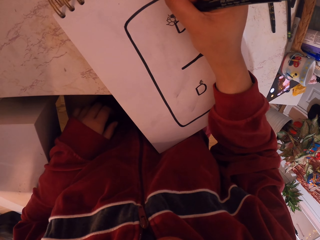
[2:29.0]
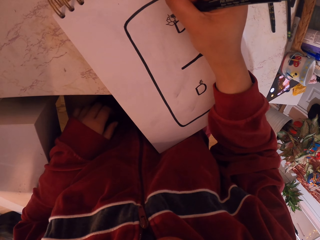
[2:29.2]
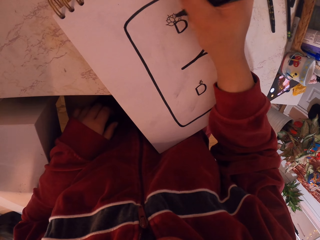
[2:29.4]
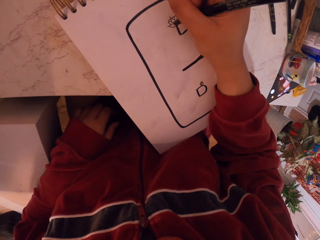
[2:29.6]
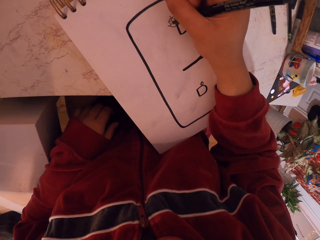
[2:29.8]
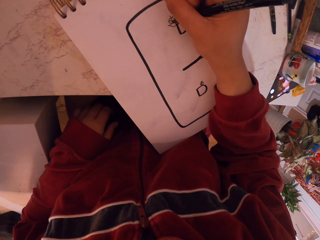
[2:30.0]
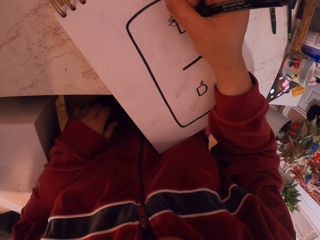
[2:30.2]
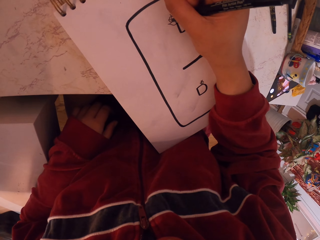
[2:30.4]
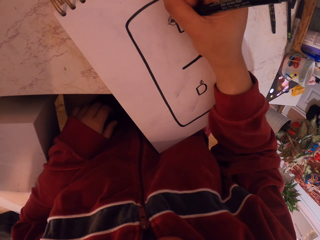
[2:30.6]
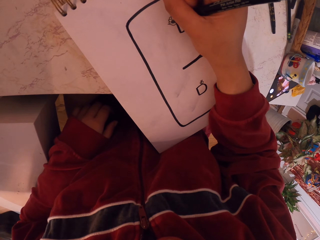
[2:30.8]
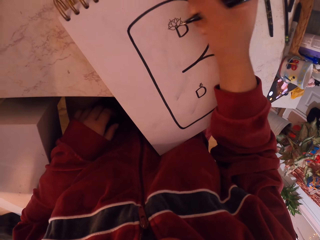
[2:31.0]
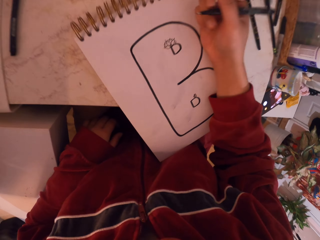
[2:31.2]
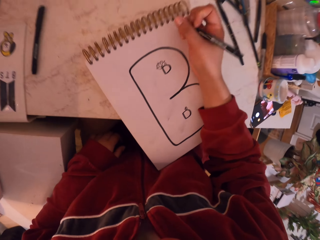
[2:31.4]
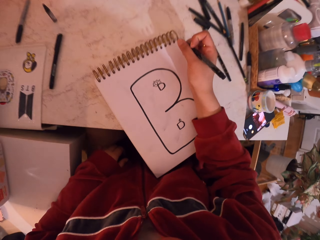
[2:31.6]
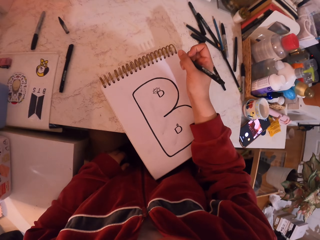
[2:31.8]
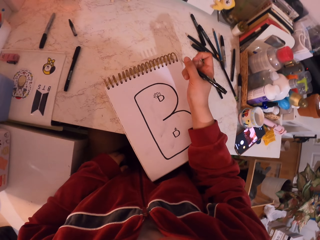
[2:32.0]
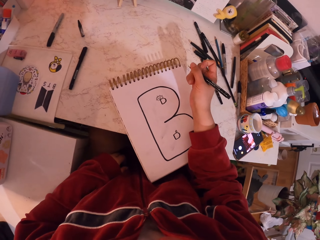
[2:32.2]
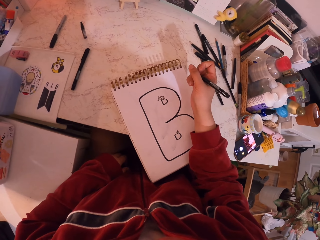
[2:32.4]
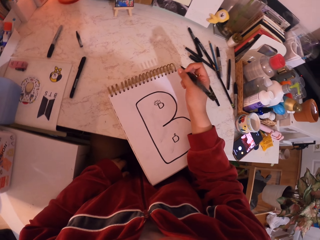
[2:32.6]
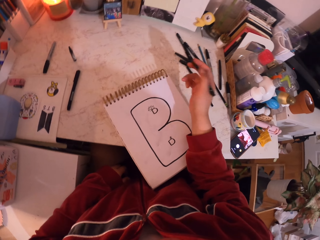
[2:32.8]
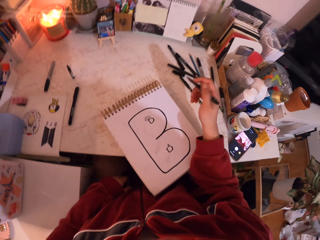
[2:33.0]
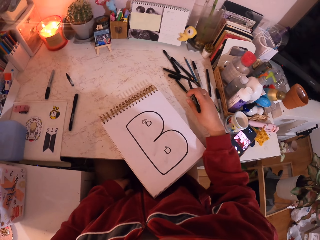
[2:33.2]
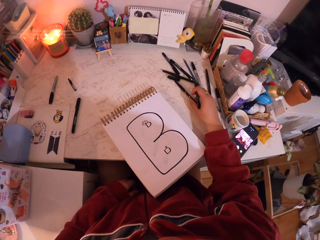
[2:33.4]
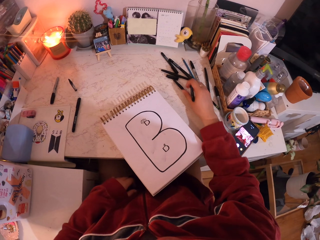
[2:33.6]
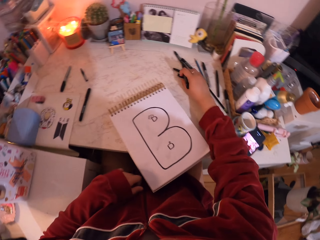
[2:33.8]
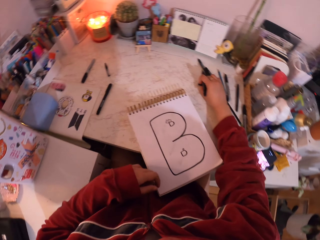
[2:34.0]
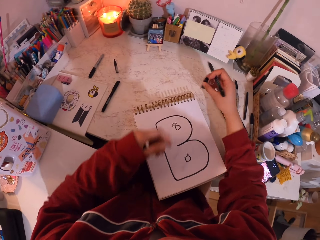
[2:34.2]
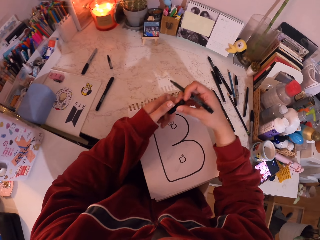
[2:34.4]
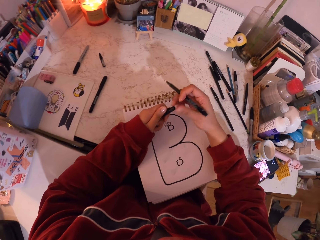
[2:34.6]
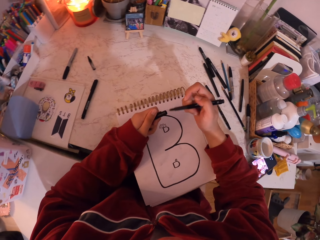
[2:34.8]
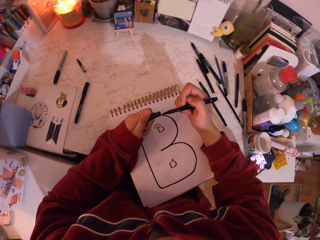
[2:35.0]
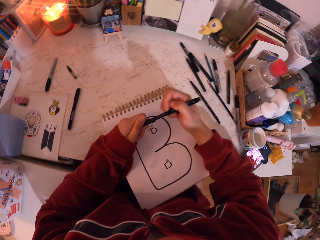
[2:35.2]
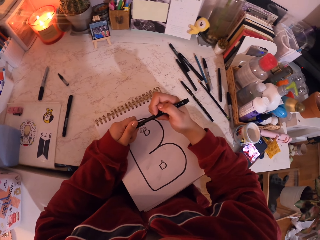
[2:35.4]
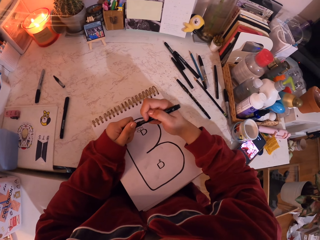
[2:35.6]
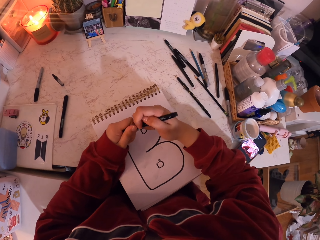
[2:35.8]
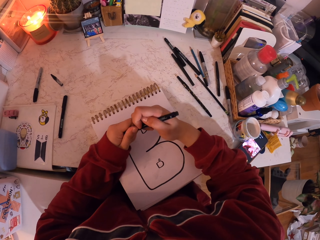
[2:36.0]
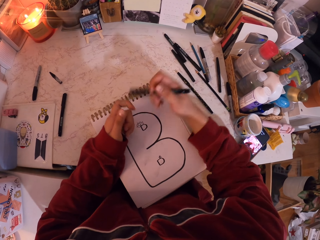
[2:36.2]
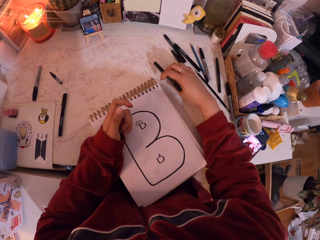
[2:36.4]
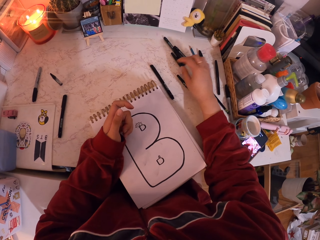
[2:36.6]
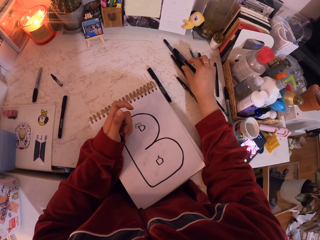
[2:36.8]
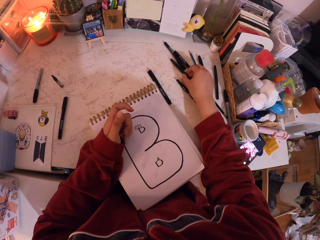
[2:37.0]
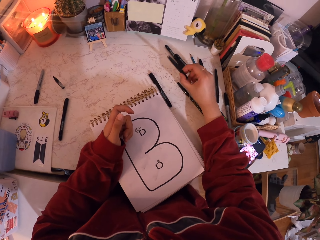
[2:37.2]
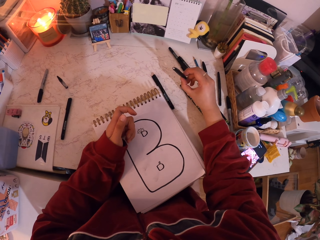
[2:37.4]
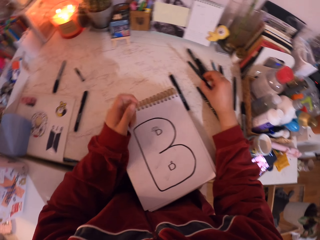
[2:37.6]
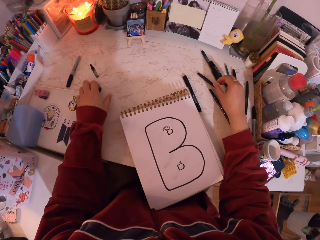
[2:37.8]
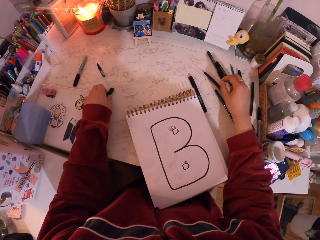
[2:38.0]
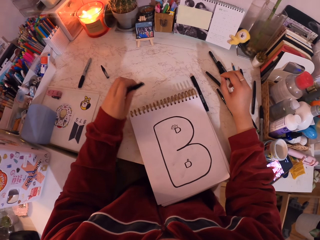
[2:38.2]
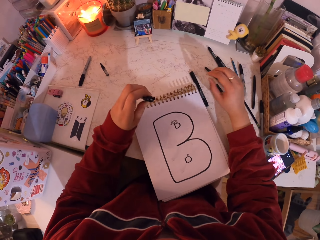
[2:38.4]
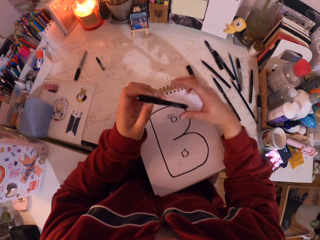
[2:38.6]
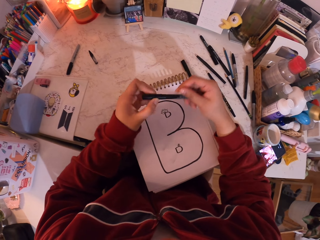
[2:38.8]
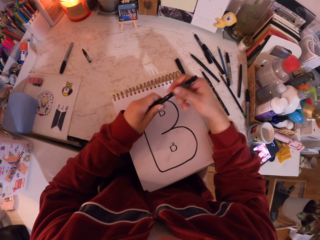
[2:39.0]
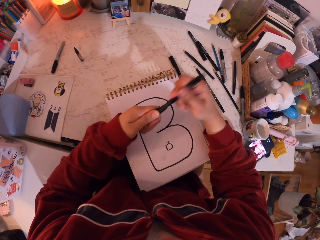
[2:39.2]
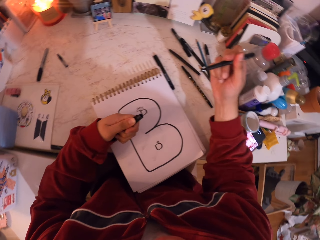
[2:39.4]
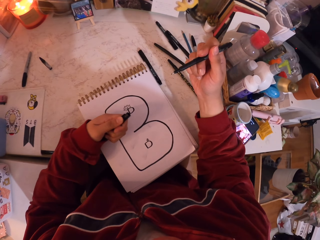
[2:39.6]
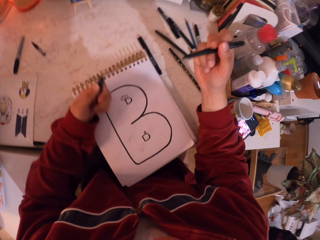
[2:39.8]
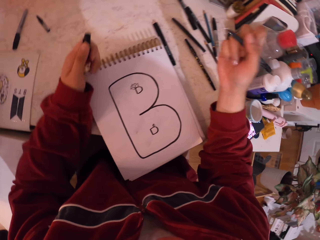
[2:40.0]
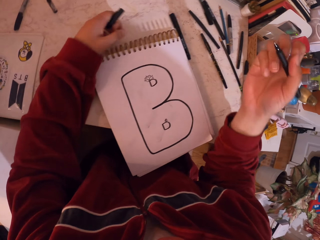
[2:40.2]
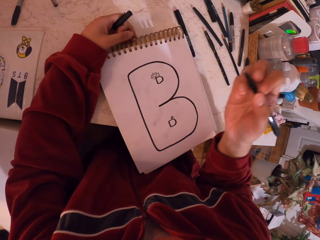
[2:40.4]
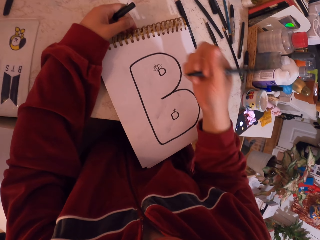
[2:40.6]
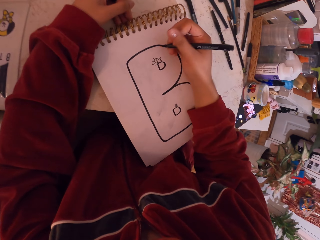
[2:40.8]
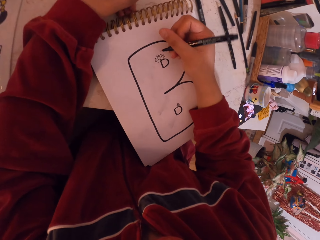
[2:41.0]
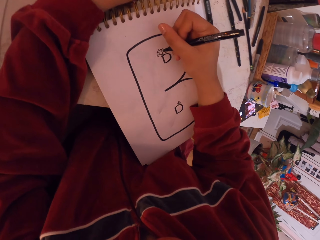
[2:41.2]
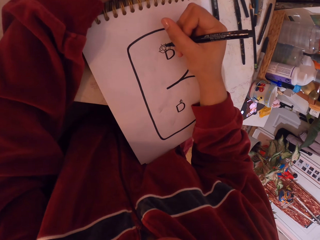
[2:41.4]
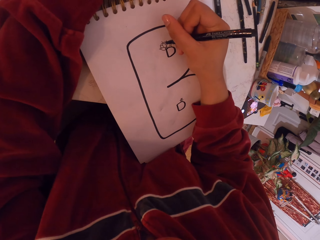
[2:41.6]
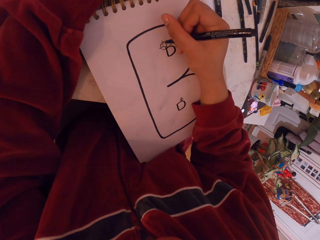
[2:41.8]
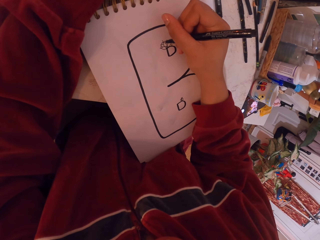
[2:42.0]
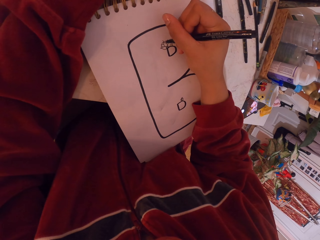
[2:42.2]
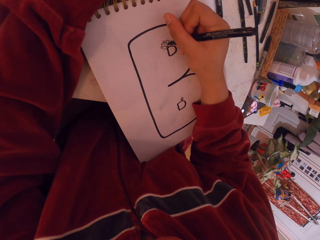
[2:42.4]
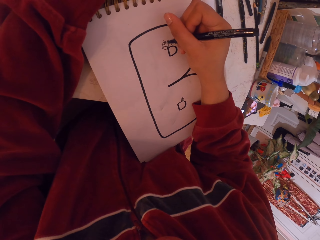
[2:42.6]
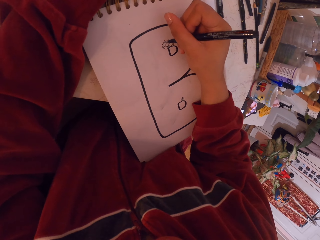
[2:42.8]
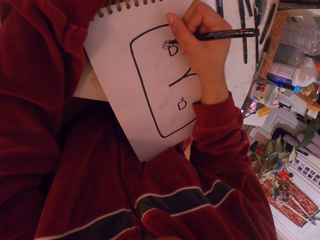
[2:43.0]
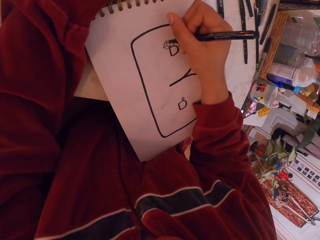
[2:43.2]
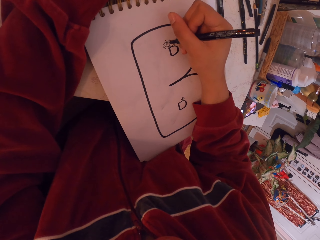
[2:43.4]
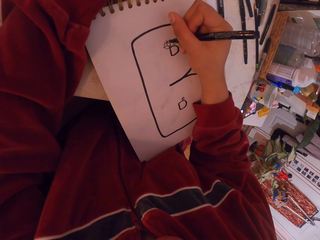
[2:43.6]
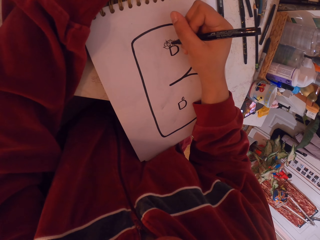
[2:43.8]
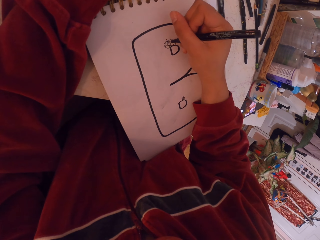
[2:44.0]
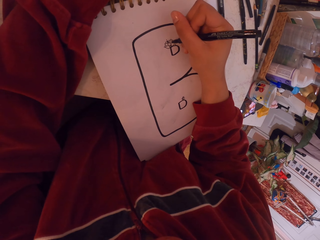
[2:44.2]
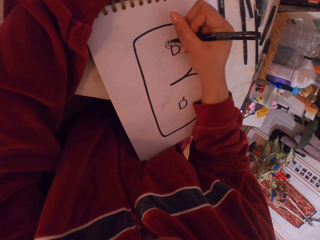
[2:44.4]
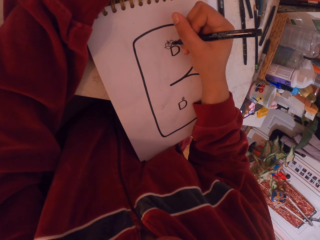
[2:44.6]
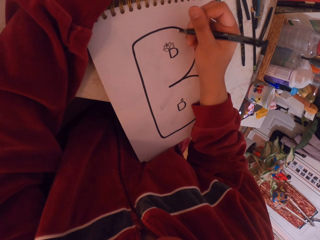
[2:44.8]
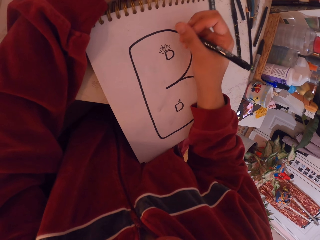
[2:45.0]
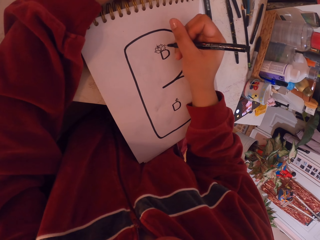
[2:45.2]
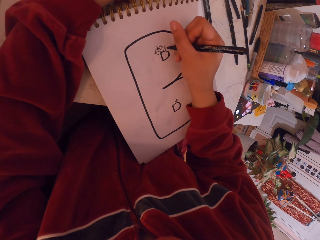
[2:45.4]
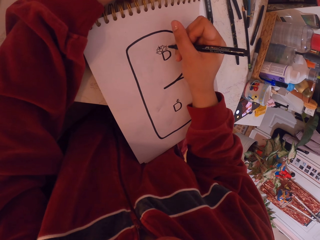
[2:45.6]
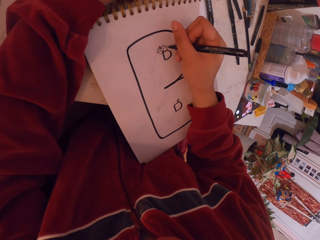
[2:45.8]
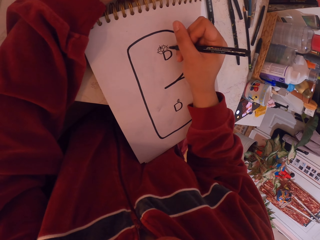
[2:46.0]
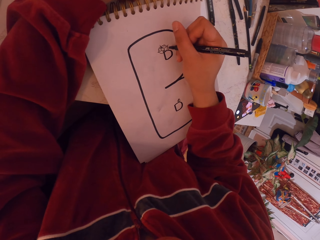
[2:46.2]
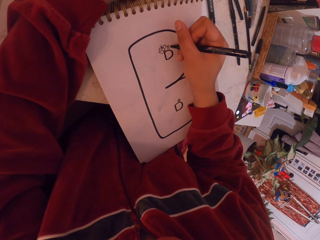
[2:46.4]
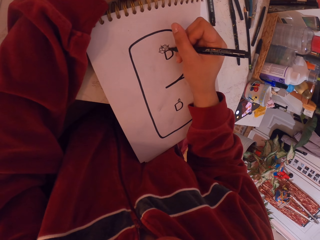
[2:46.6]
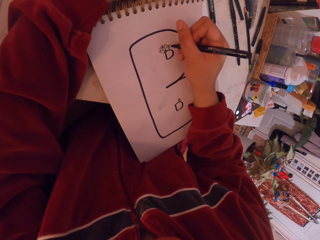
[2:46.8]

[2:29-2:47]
The camera wearer looks at the book. They remove the hand from the drawing book. They move the hand towards the table. They pick up the cap of the pen from the table. They change the pen cap from the right to the left hand. They close the pen with the pen cap. They move the hand towards the table. They drop the pen on the table. They pick up the pen from the table. They drop the pen on the table. They pick up the pen from the table. They hold the pen with two hands. They remove the cap from the pen. They put the hand on the table. They hold the drawing book with one hand. They move the hand towards the drawing book. They draw on the drawing book.

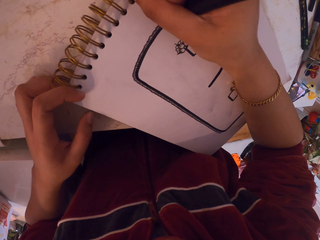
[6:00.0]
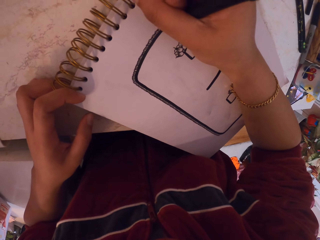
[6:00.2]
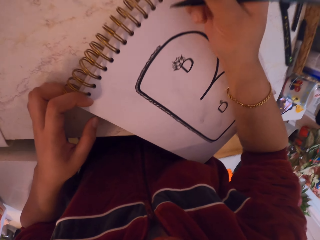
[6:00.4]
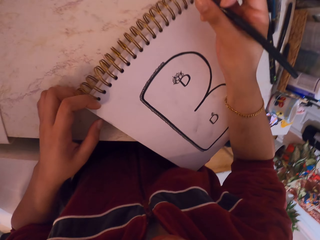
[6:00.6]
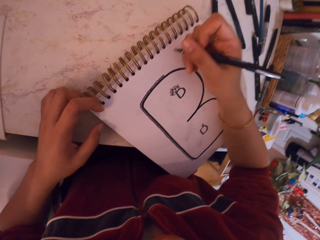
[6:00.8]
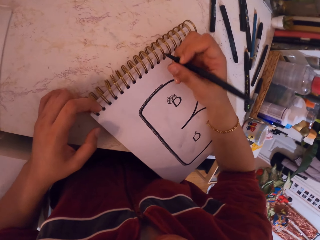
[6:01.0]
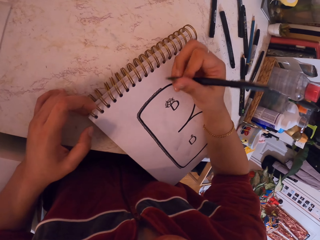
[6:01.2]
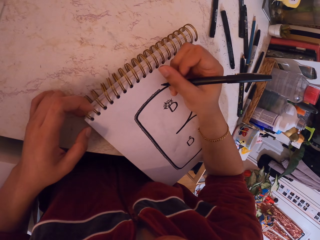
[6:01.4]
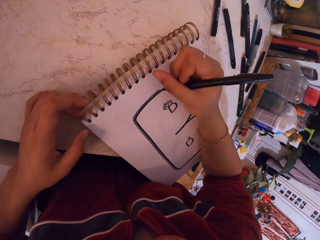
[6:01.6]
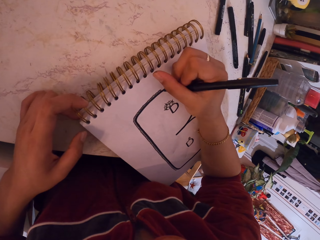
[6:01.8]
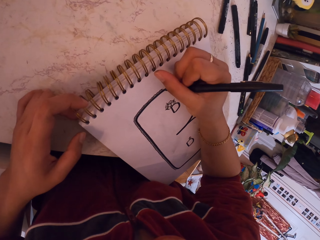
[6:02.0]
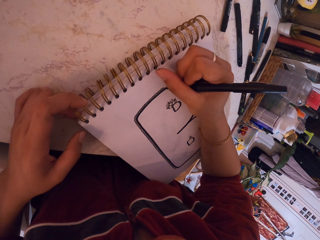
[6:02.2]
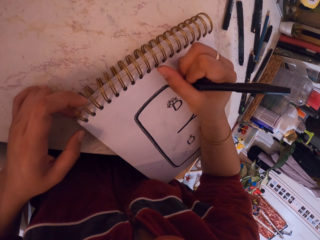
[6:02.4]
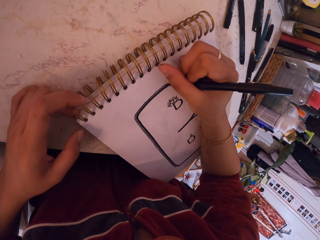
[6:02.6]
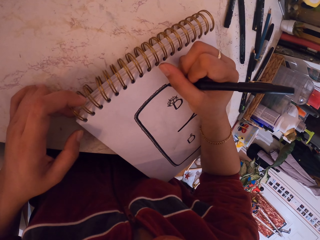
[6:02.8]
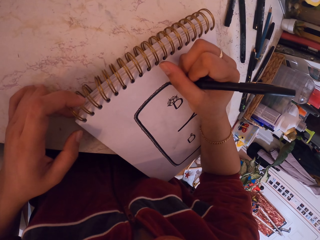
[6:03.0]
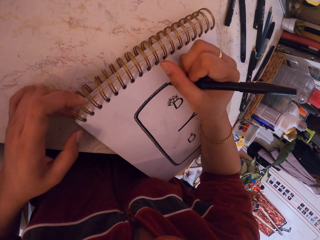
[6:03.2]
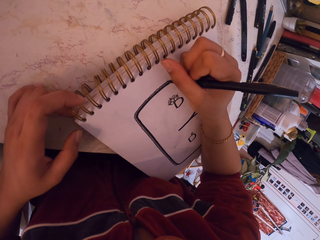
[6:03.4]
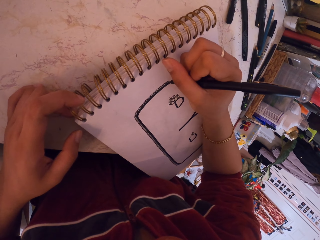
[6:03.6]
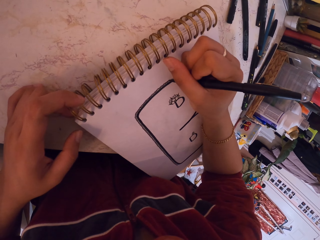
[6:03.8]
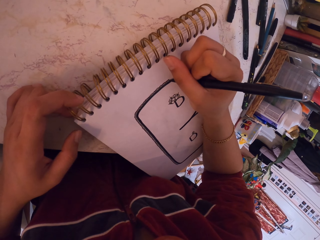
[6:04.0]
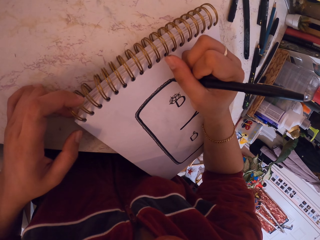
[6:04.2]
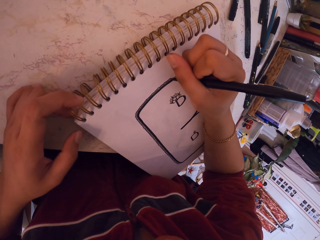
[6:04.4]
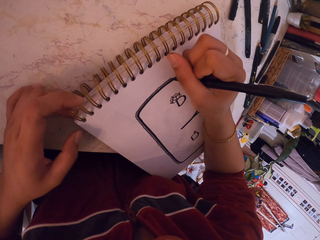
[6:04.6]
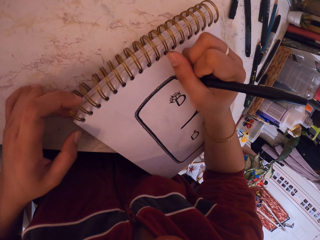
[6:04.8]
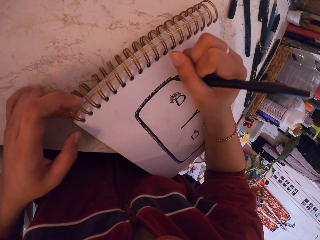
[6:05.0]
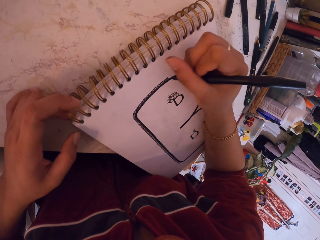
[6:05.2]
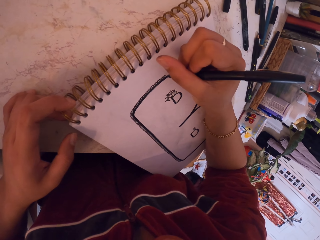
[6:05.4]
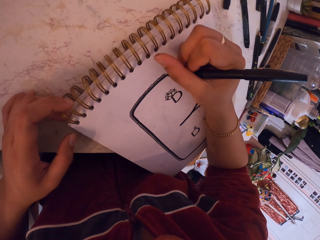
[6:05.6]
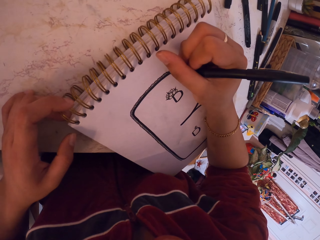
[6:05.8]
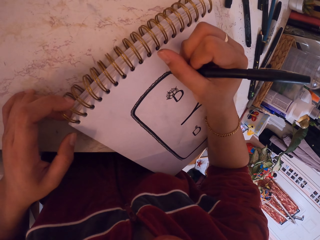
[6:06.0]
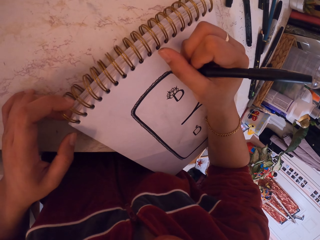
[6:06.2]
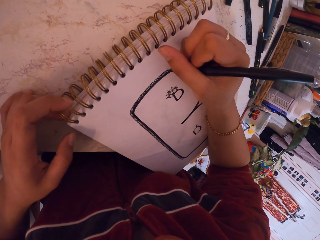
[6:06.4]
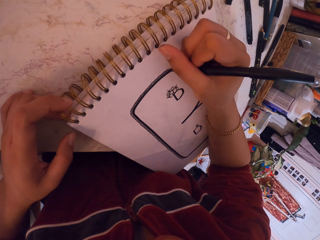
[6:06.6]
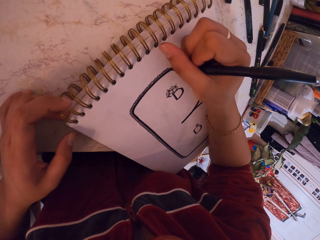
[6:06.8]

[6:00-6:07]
The camera wearer moves the hand. They draw on the book.
